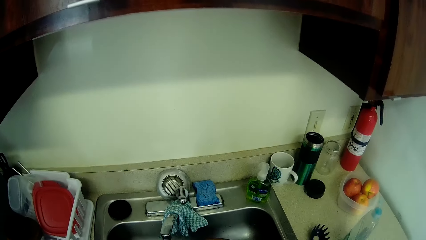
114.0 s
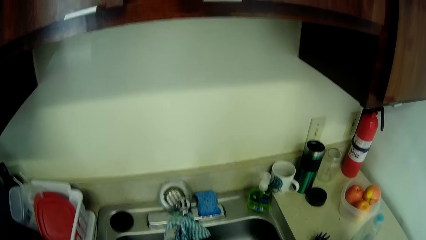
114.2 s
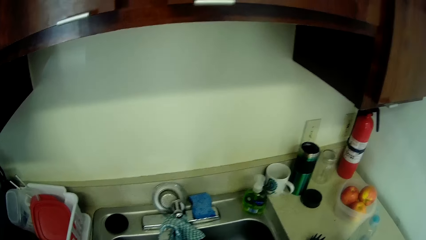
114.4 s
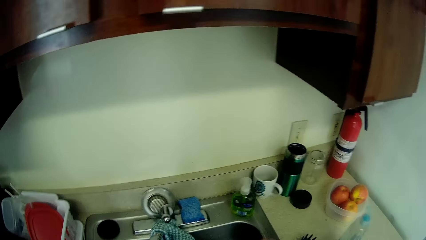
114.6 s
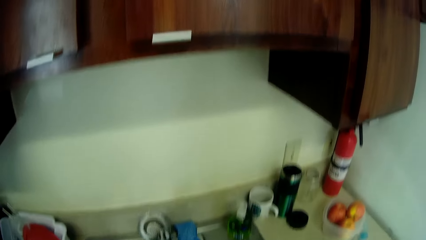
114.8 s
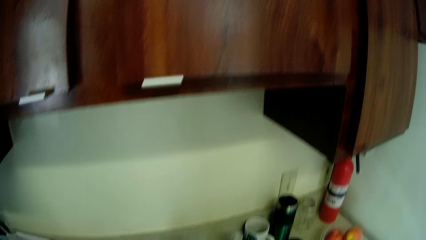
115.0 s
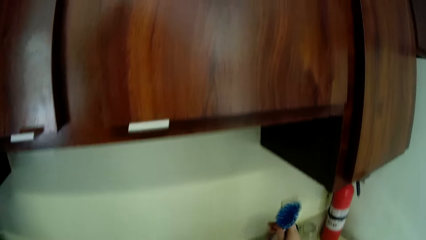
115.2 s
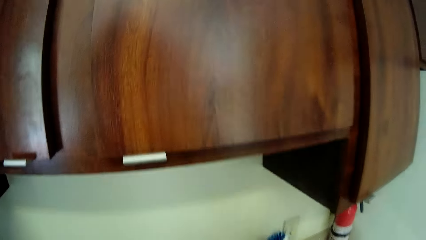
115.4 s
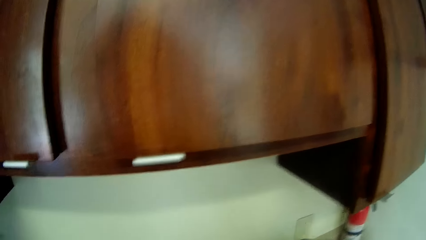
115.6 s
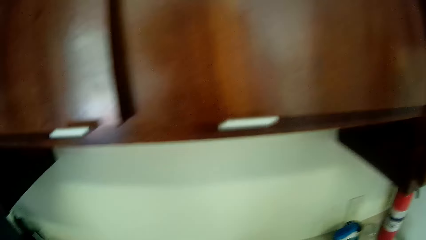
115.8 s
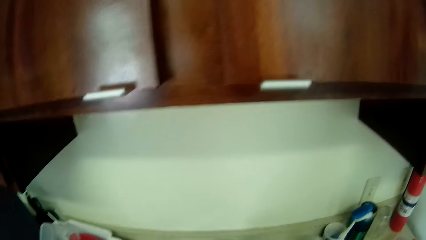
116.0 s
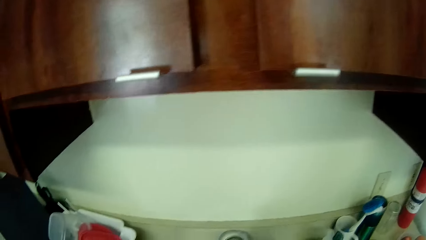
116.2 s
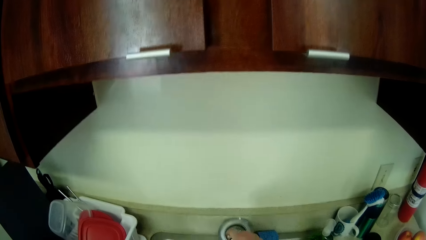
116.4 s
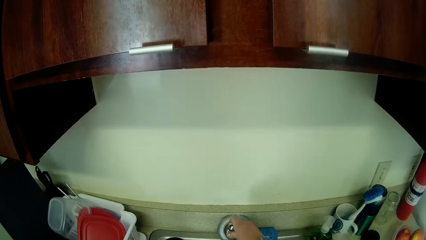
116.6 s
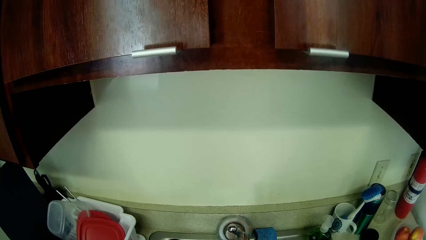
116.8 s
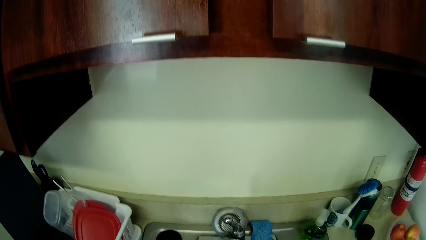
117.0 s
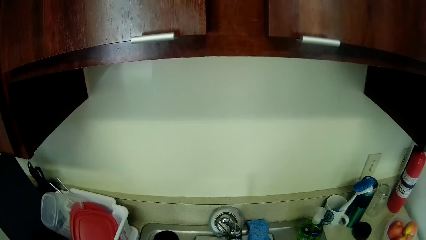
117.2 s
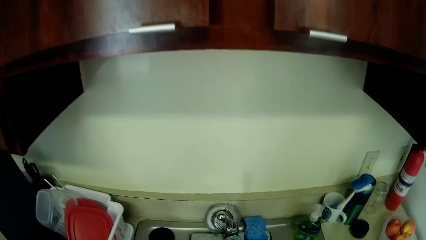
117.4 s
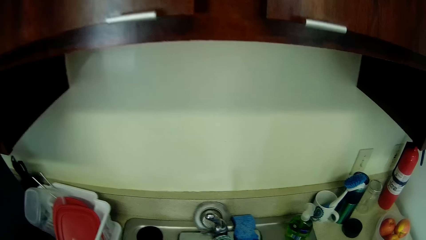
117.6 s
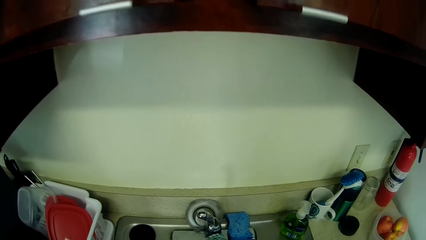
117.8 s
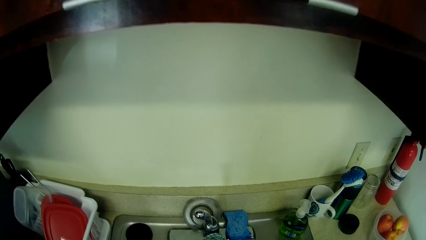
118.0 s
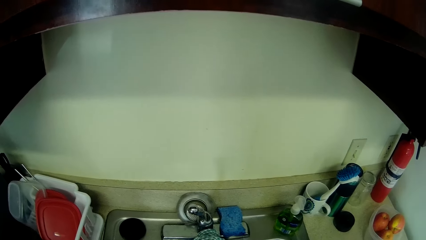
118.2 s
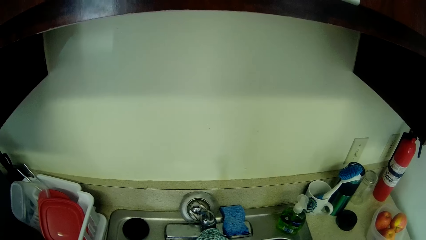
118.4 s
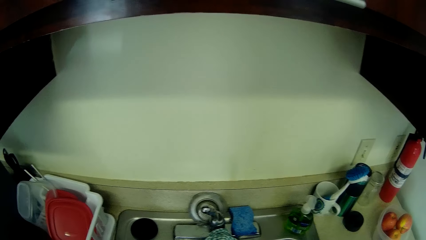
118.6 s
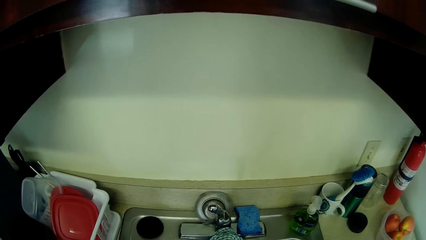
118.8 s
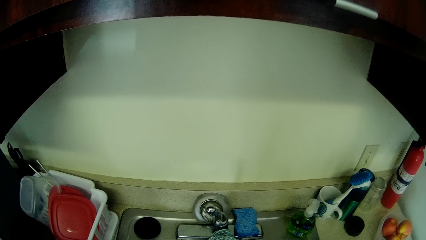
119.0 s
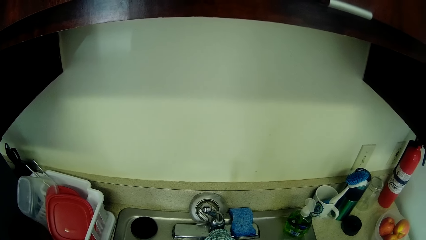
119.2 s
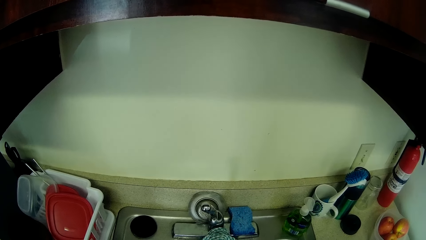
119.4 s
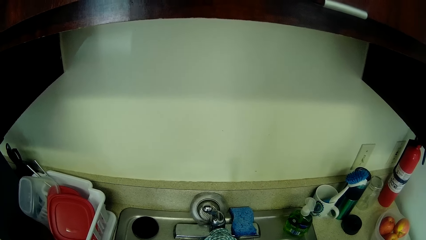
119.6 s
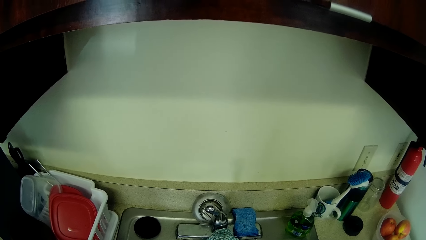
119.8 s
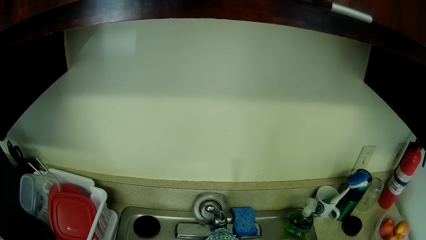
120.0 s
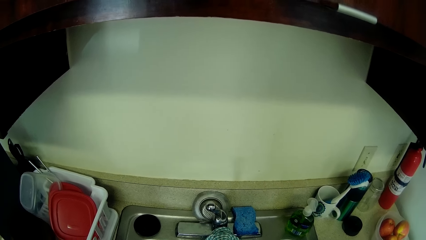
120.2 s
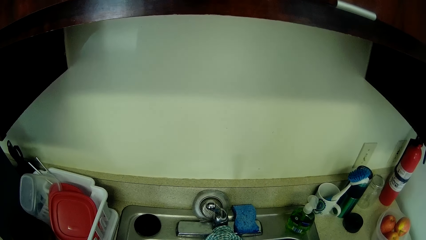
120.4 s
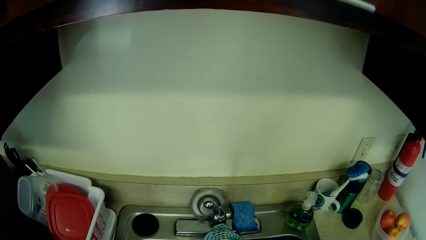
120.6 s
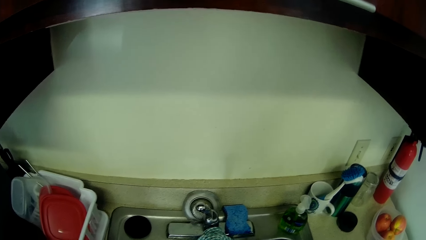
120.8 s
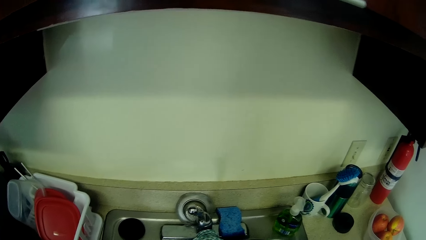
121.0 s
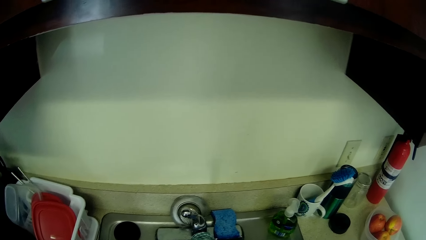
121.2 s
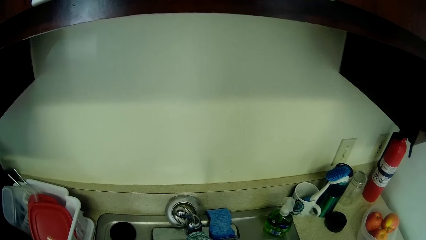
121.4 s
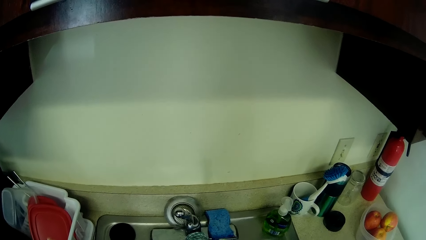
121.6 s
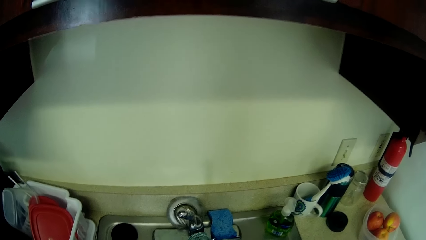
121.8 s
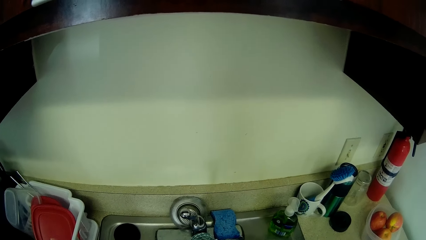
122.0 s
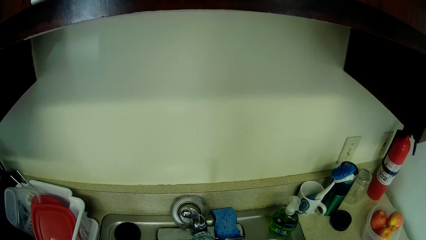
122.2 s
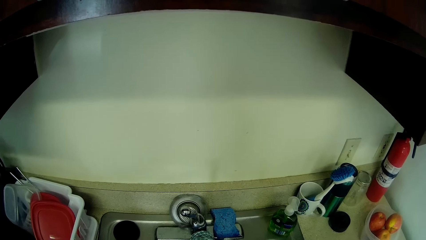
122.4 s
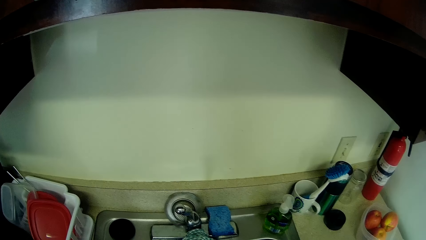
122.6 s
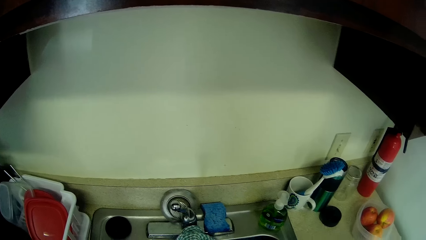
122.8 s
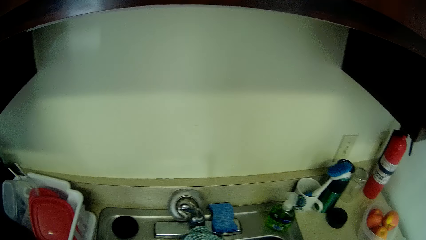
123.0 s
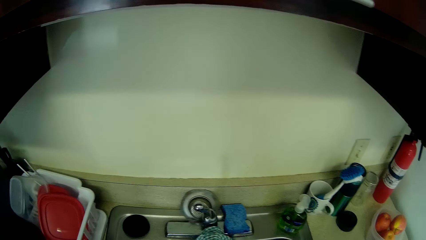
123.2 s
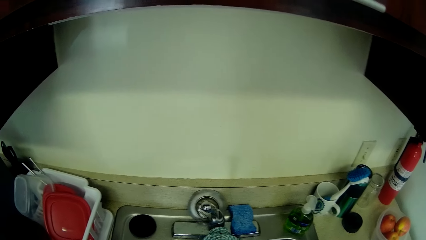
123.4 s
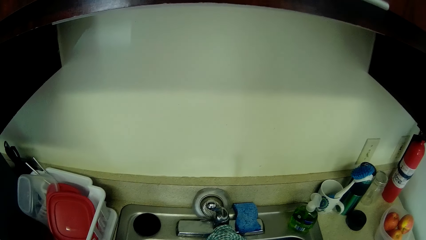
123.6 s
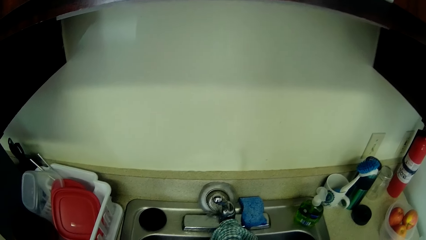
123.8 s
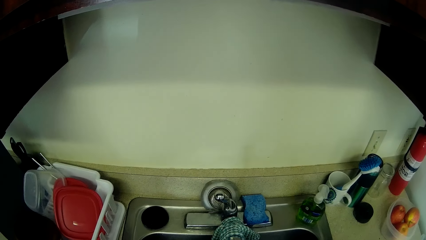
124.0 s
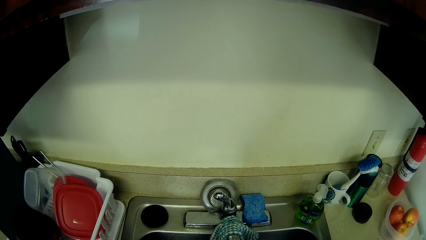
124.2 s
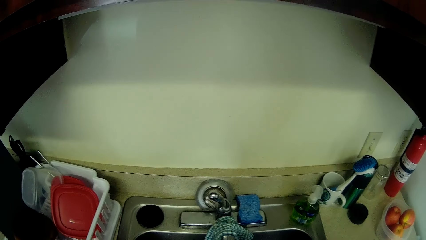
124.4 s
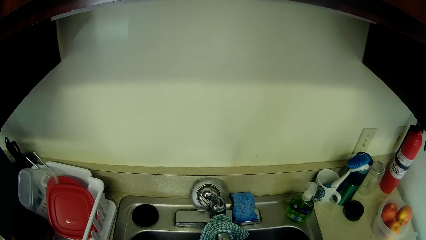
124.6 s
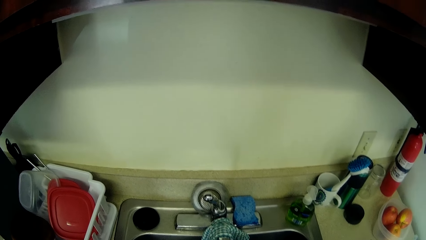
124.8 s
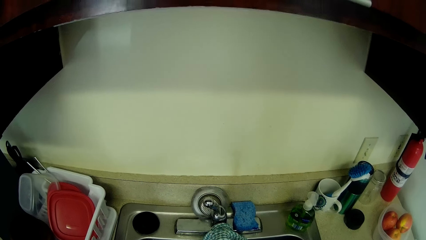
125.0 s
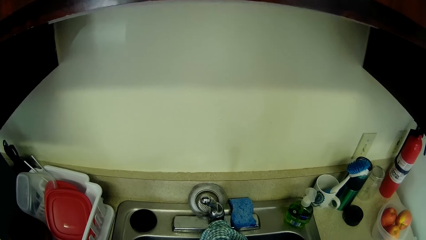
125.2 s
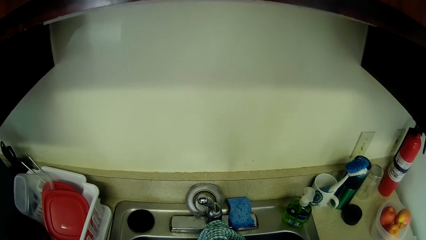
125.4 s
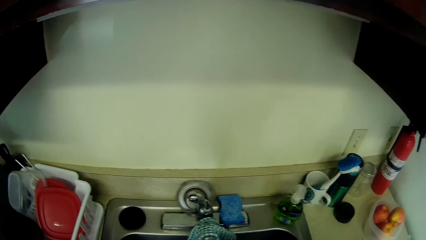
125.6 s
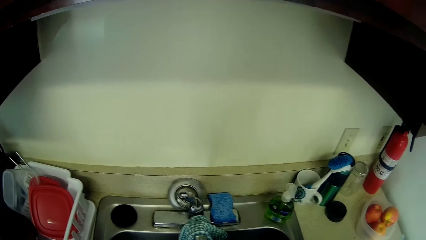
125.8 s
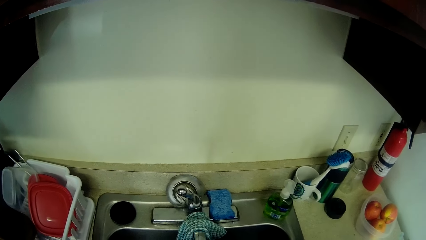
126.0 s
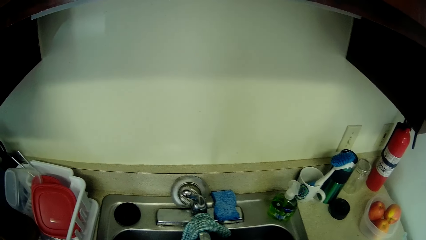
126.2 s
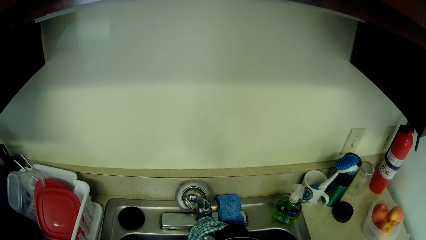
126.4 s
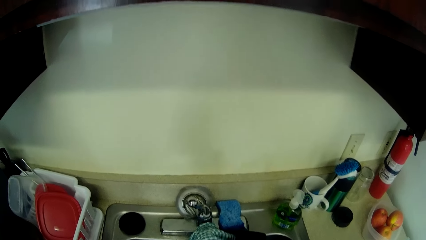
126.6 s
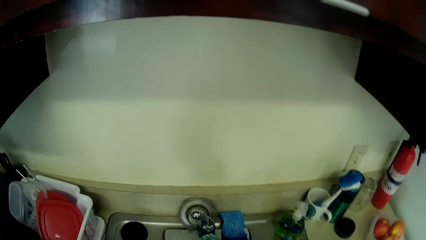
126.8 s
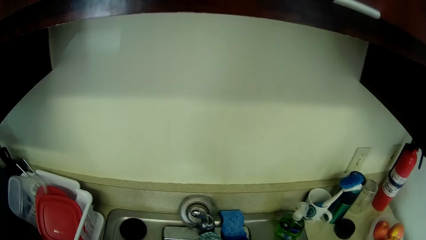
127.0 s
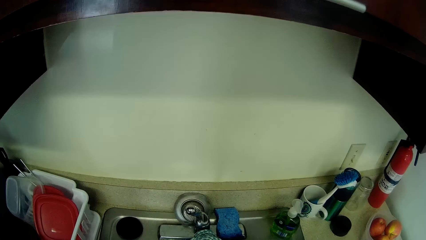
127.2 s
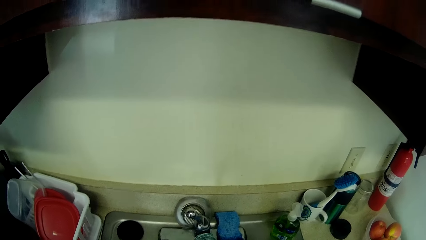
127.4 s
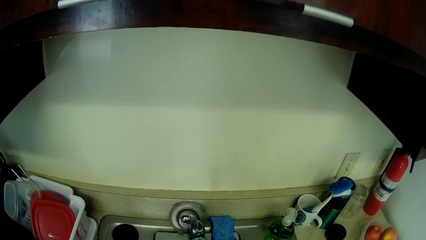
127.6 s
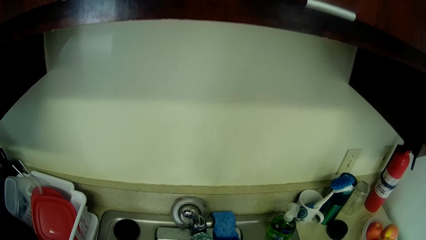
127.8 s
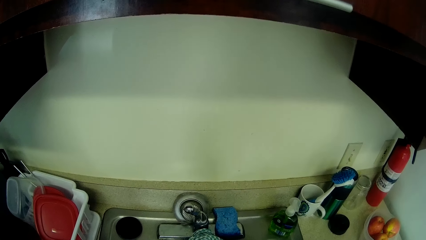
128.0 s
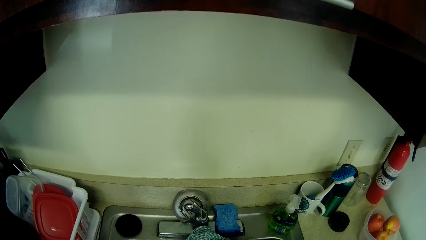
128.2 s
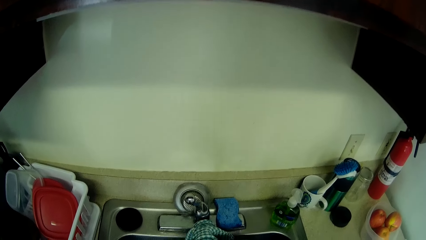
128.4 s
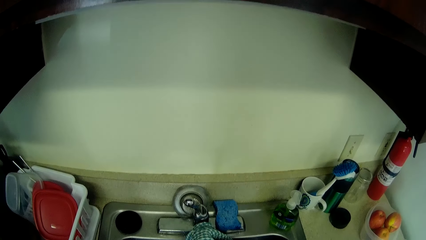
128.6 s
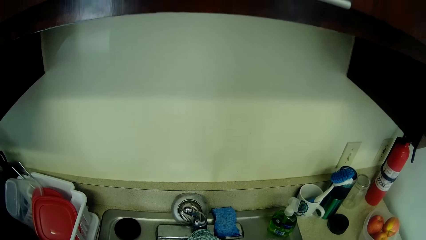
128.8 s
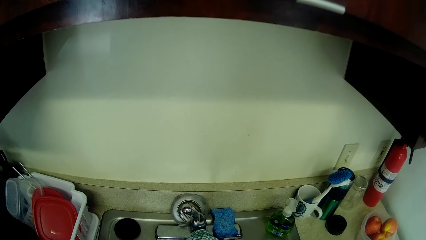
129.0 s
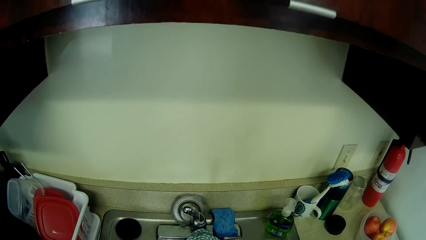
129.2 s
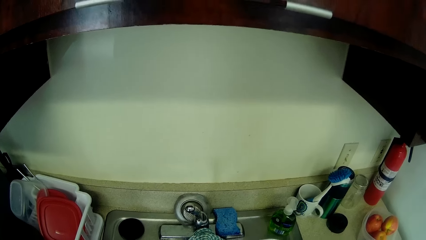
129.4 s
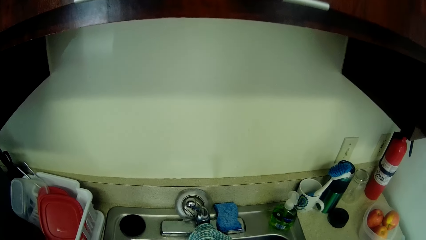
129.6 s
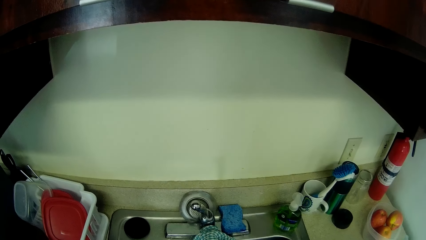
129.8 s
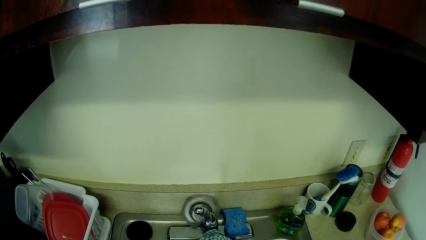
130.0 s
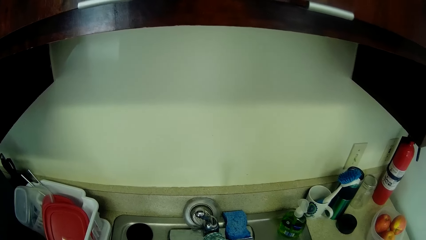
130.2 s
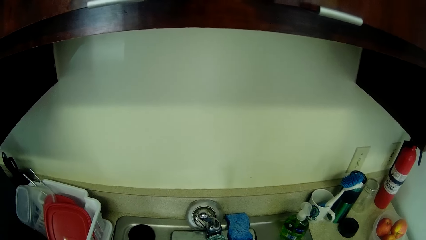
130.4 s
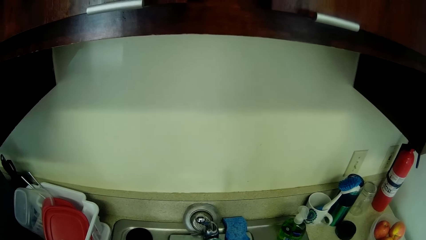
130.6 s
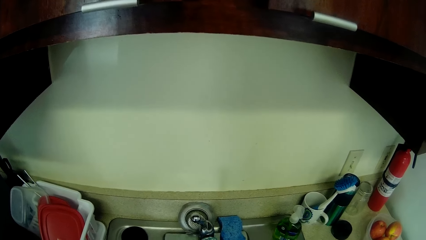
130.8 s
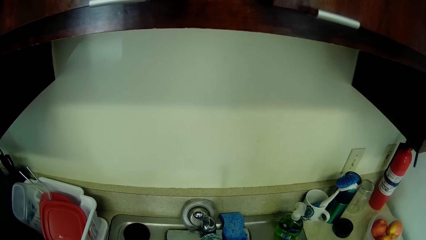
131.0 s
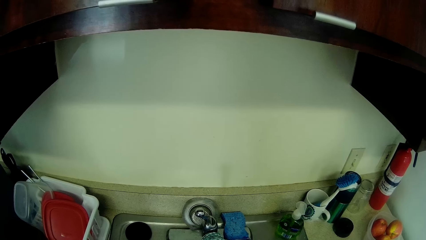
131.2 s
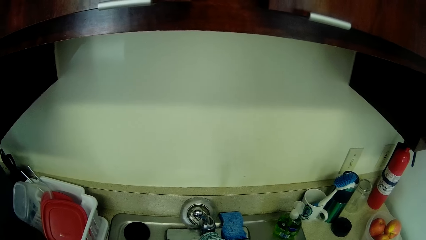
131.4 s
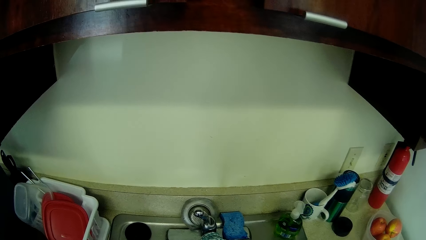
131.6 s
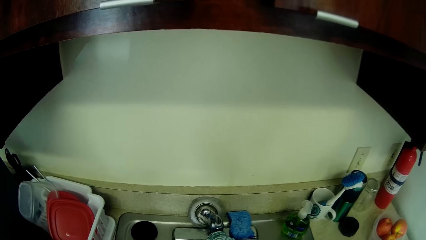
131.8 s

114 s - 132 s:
The camera wearer drops the brush in her right hand in the cup on the sink. She opens the tap.
